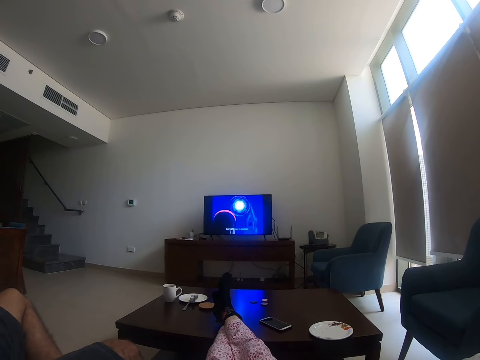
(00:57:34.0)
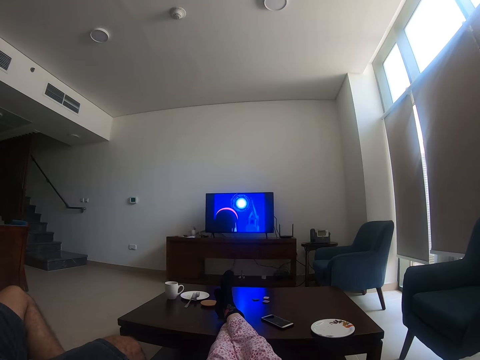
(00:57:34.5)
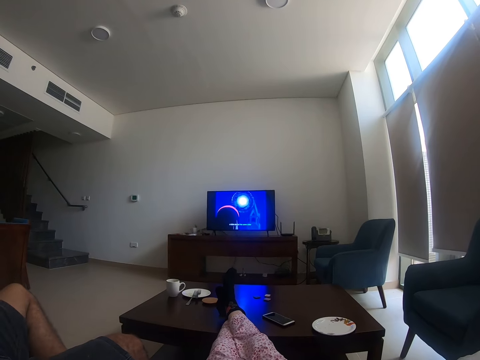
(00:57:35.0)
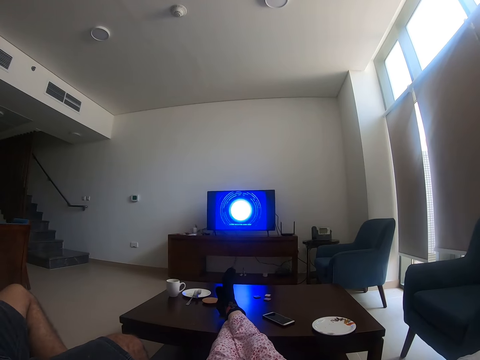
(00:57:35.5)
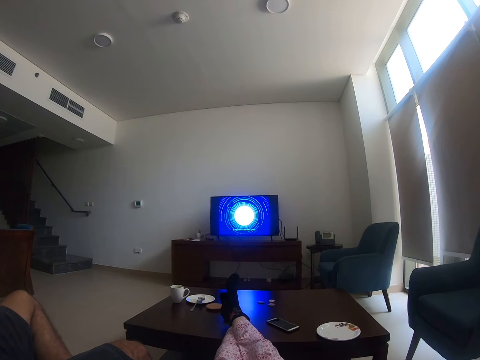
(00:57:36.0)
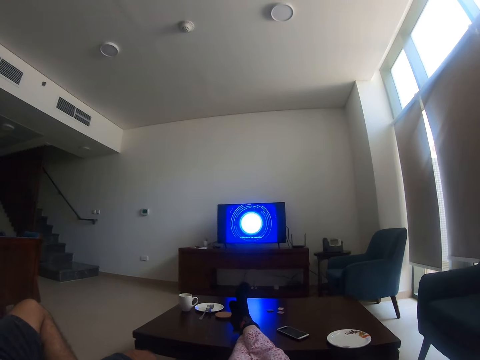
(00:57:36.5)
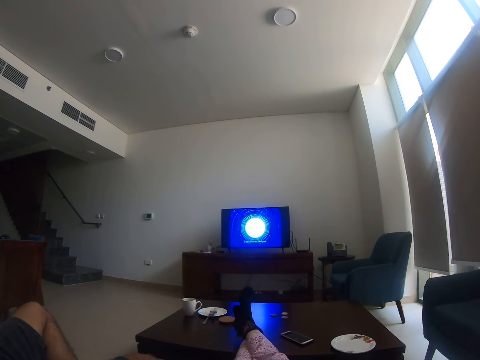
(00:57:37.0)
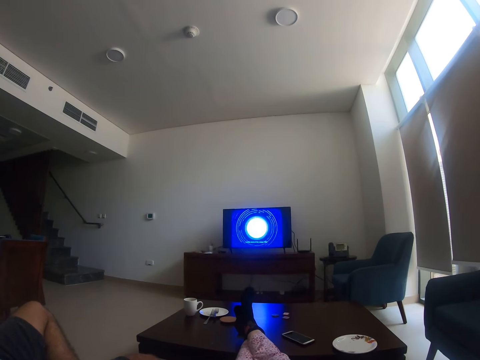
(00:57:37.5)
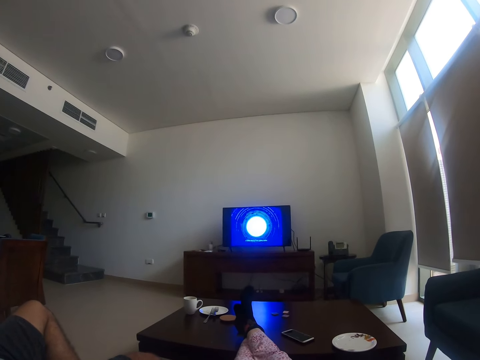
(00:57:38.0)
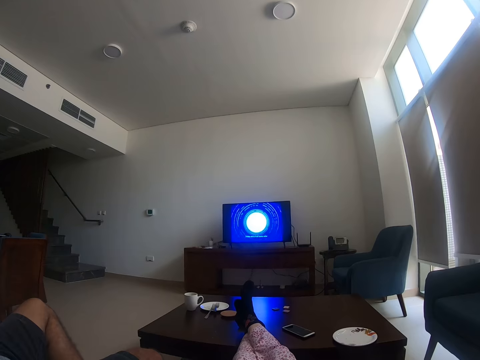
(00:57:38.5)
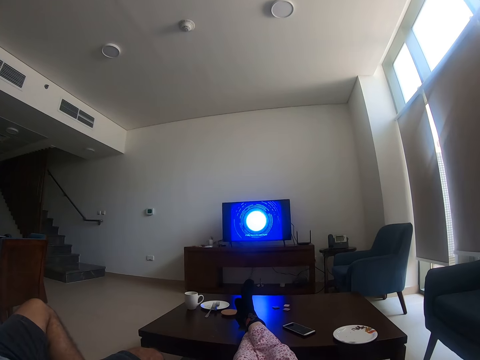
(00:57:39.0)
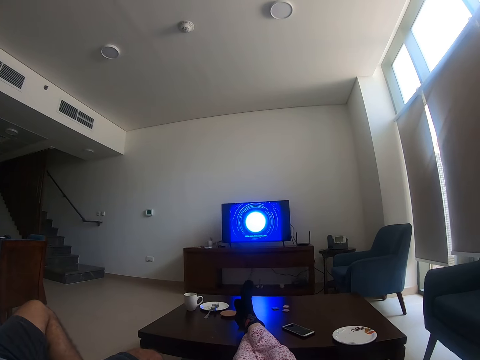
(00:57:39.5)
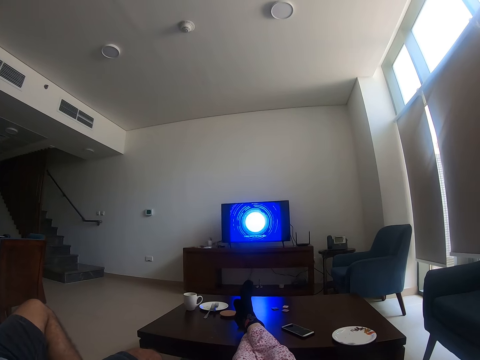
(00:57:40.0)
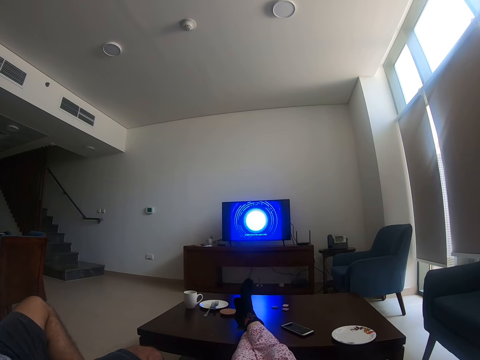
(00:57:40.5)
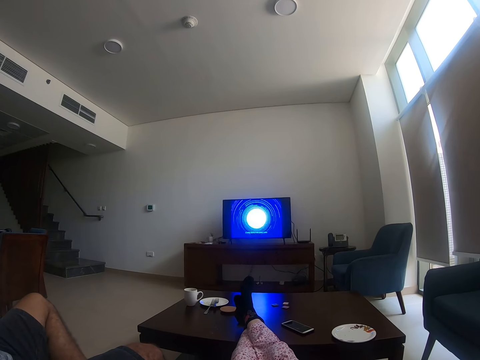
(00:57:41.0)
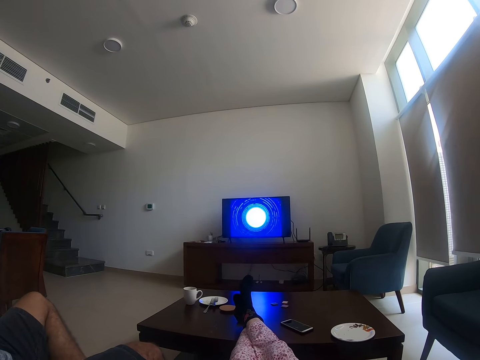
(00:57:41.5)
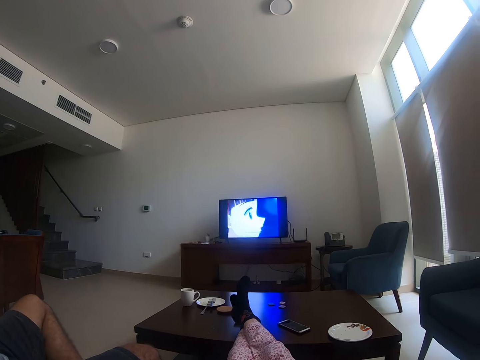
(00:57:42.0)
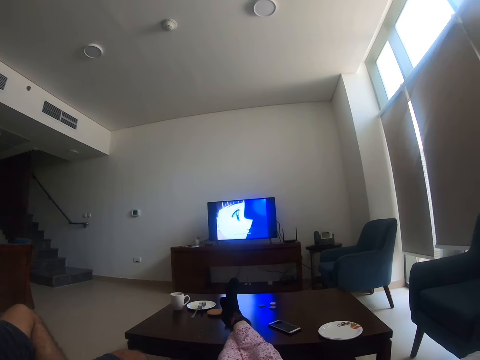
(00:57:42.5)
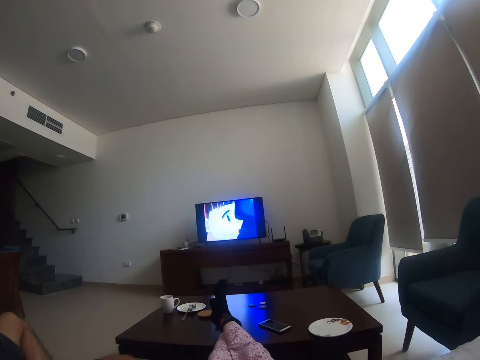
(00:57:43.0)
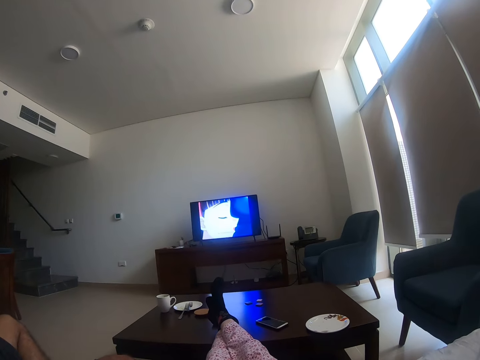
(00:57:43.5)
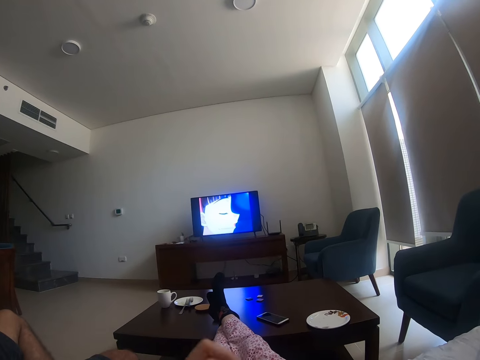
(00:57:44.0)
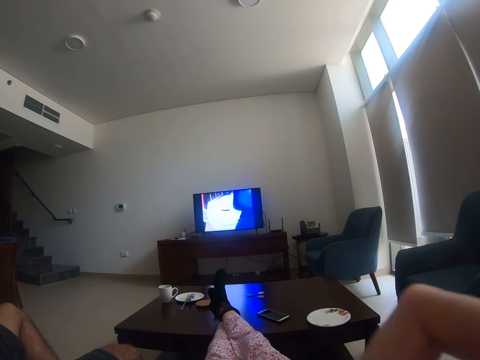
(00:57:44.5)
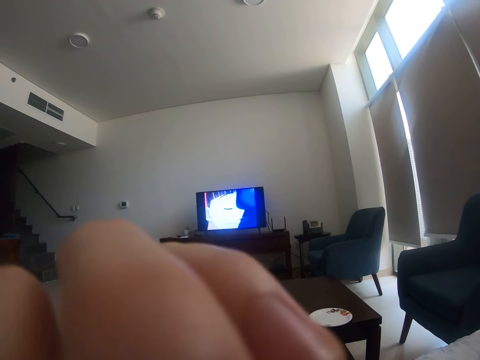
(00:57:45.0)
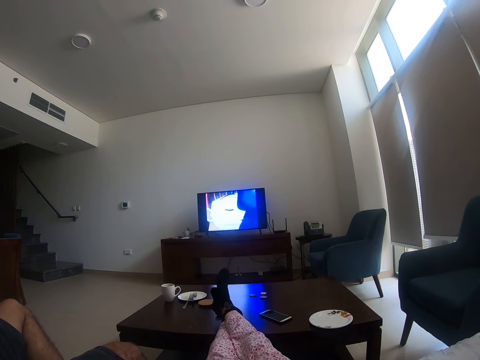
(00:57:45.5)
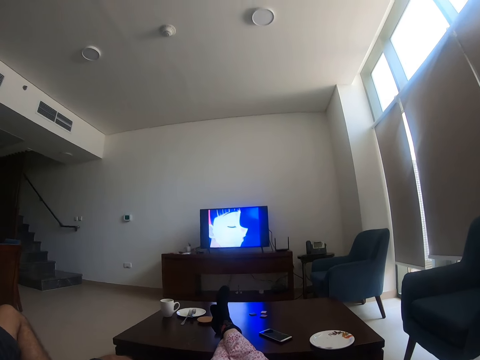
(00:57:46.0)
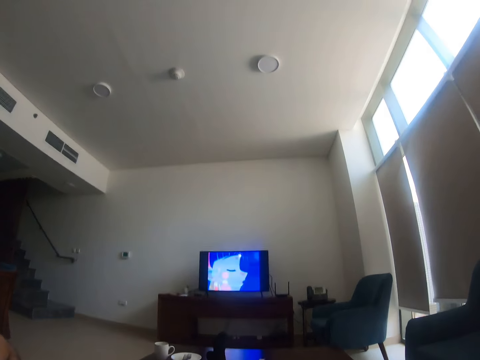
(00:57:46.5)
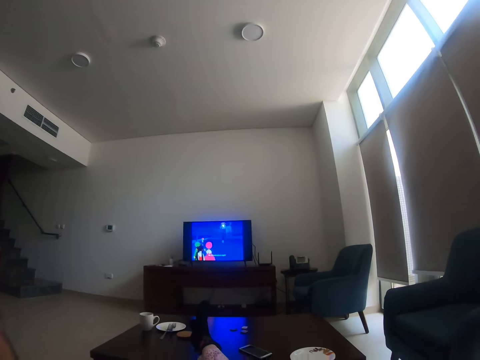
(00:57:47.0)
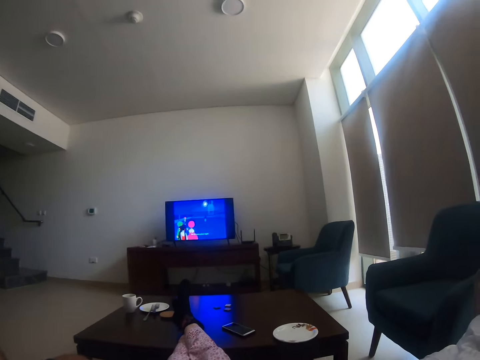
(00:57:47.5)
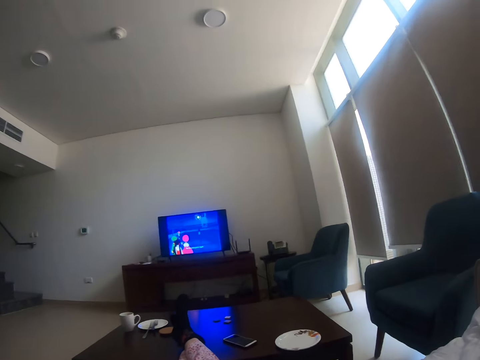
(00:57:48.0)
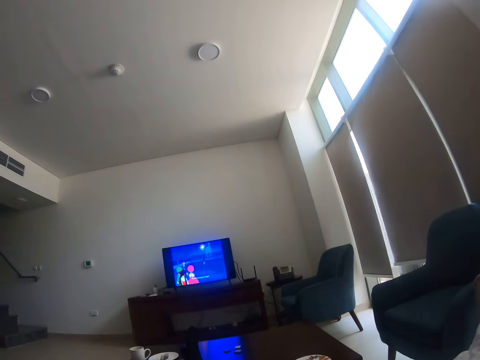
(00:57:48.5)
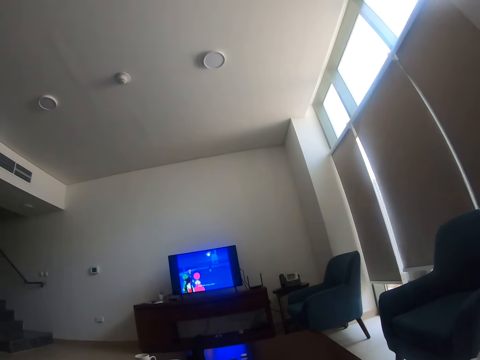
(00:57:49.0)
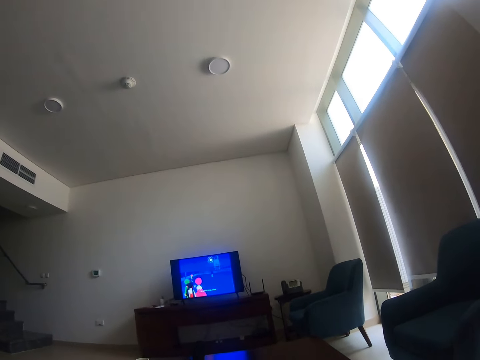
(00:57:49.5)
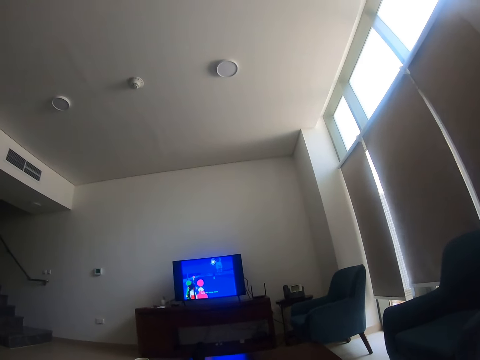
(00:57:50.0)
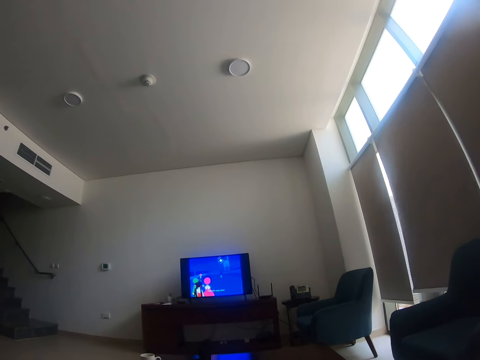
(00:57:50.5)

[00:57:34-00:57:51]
The camera wearer adjusts the camera. She touches her face. She watches television with a man.

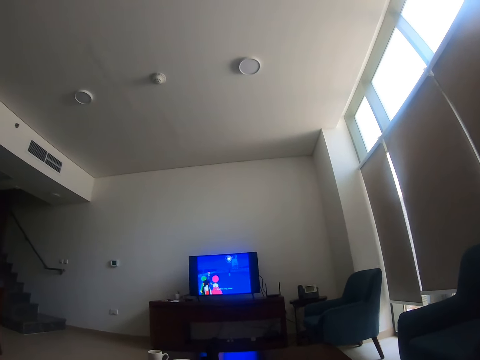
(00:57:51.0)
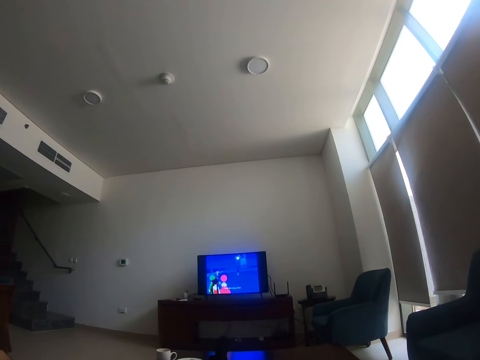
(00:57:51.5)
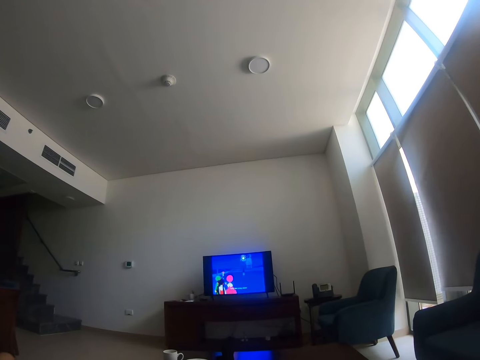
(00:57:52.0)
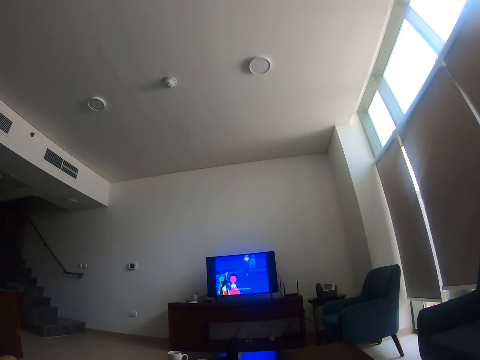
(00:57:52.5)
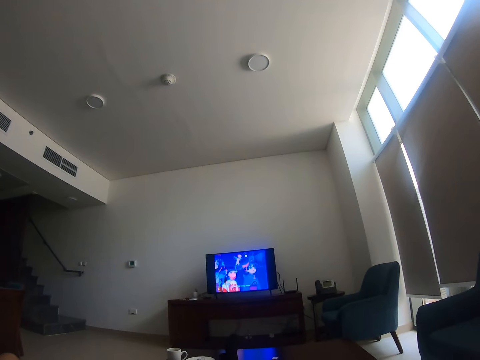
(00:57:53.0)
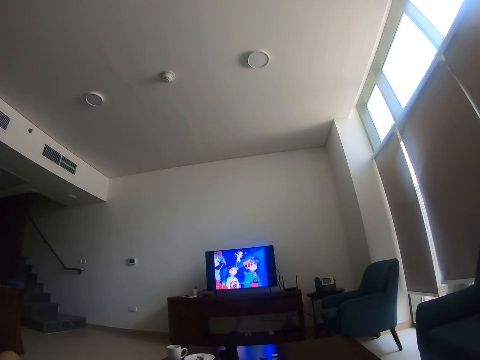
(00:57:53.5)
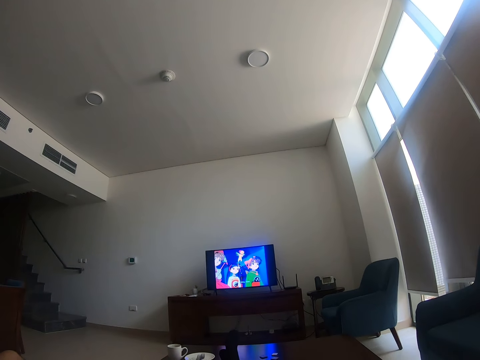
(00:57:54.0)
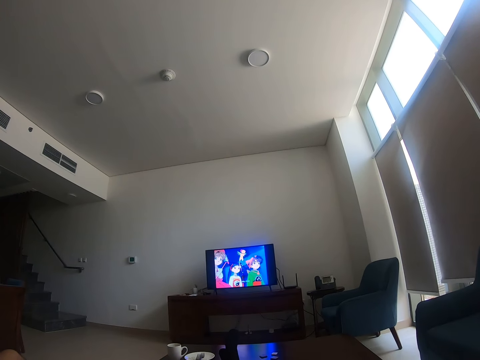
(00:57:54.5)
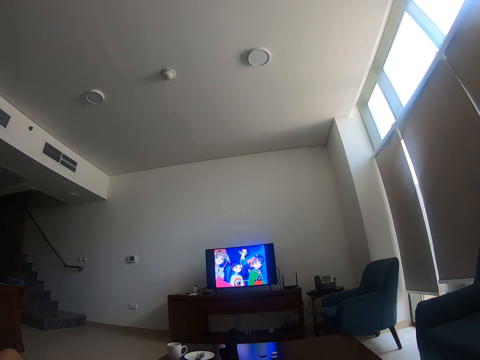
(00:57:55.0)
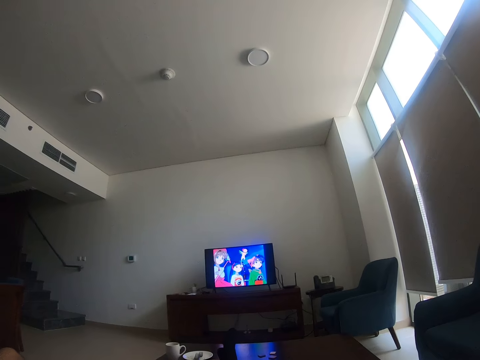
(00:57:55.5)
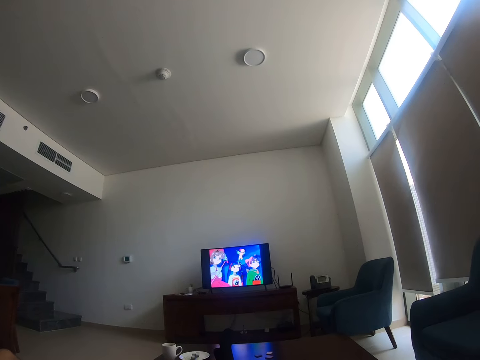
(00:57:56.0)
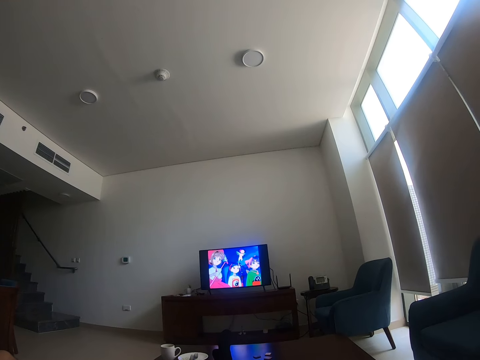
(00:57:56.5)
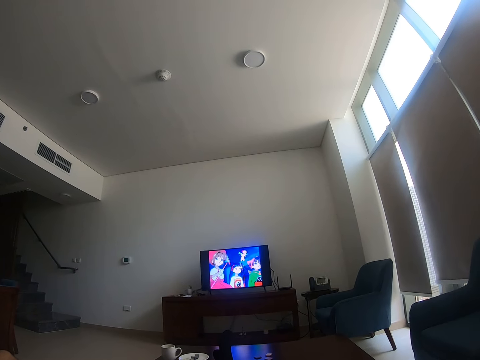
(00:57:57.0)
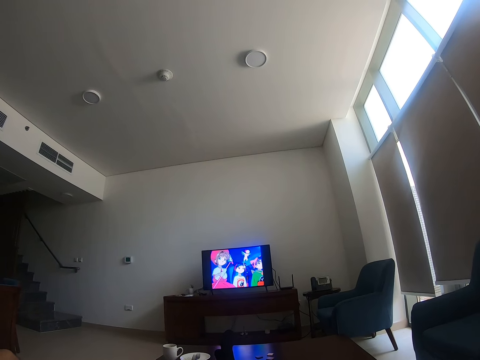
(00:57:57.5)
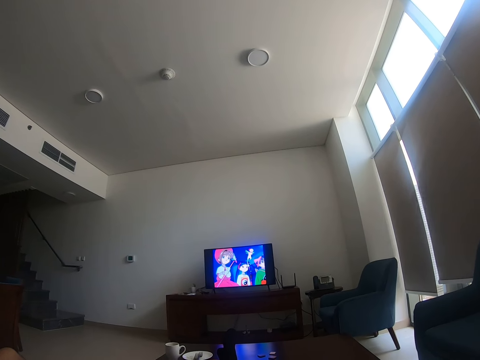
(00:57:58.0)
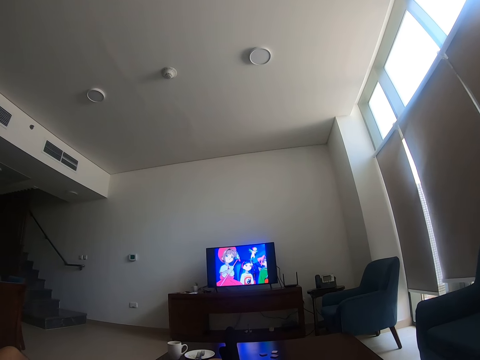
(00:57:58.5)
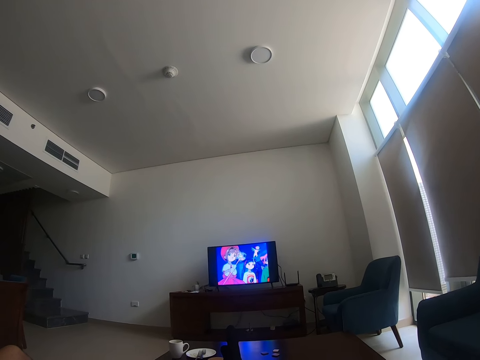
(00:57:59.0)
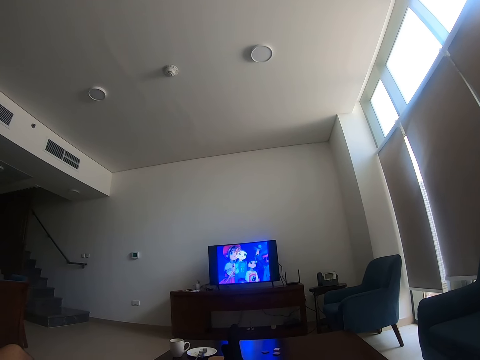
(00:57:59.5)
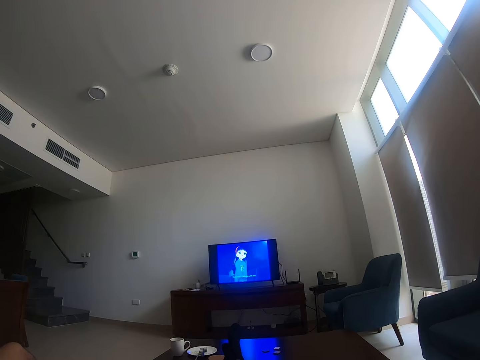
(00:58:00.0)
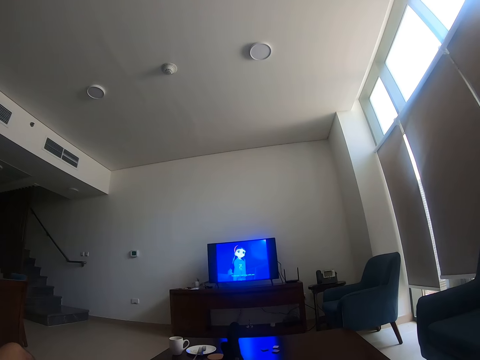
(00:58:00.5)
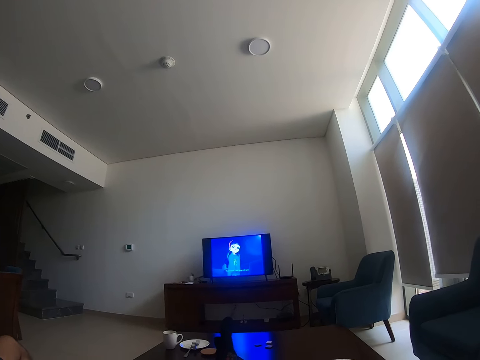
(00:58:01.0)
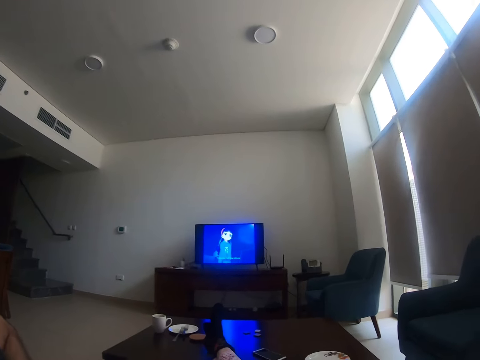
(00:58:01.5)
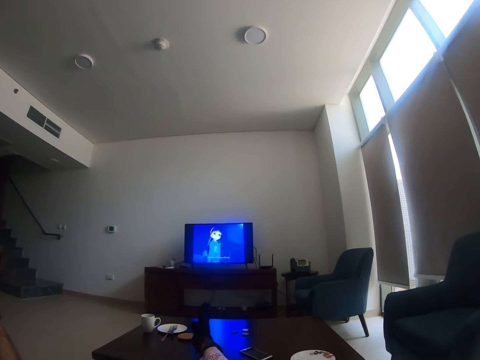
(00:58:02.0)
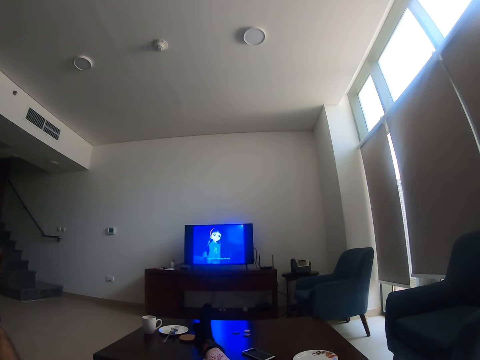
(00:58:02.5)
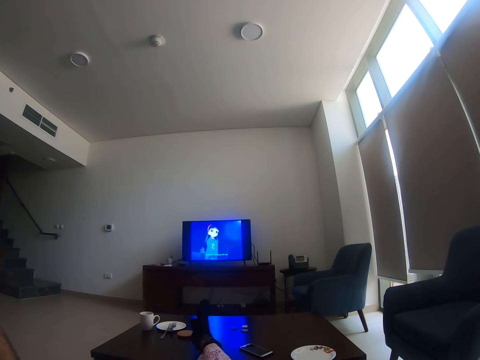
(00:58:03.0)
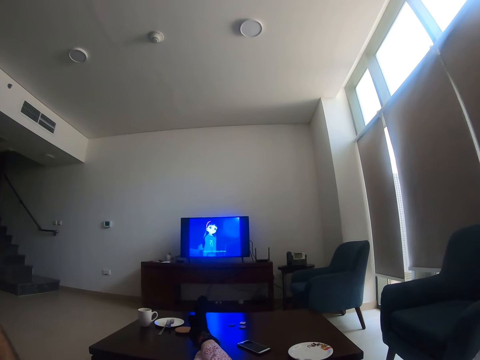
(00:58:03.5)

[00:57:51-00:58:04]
The camera wearer cries. They converse with a man. They watch television with the man.
